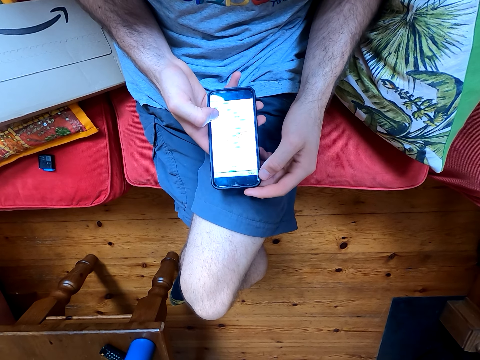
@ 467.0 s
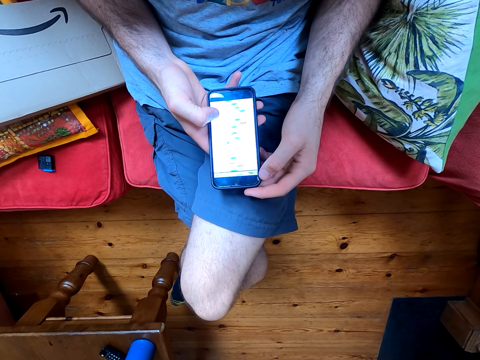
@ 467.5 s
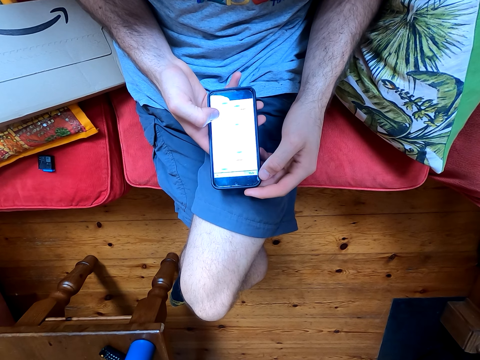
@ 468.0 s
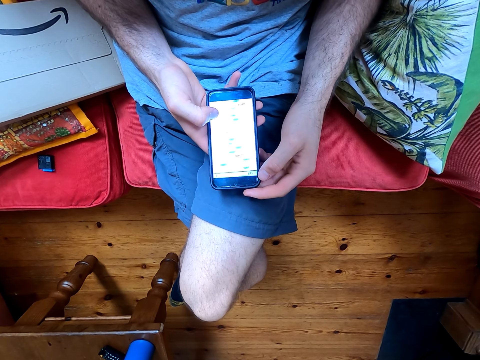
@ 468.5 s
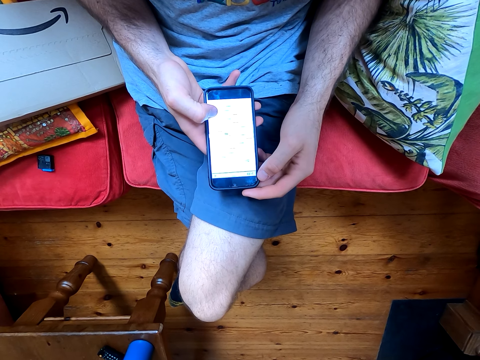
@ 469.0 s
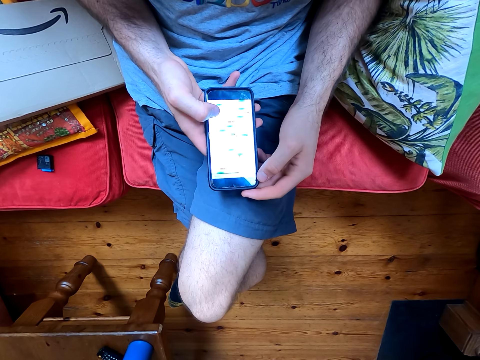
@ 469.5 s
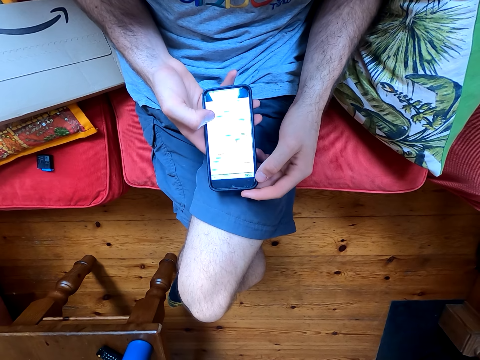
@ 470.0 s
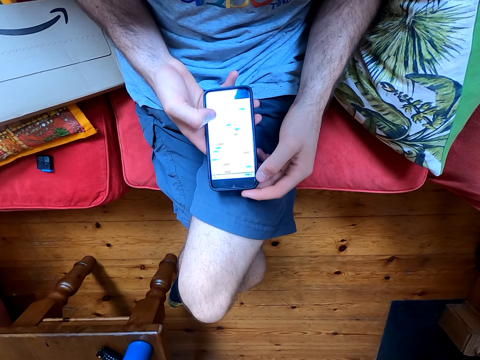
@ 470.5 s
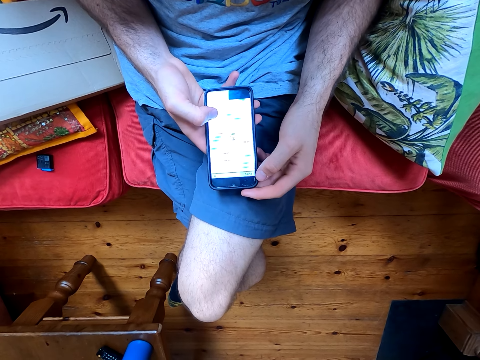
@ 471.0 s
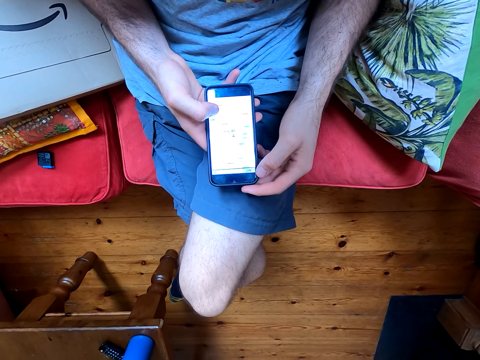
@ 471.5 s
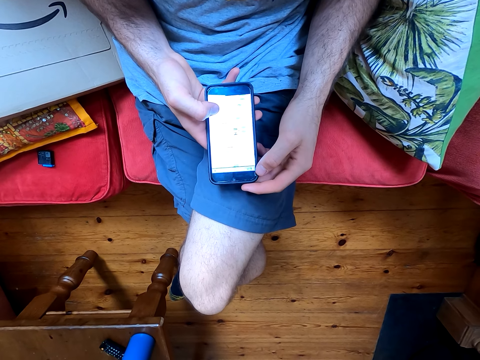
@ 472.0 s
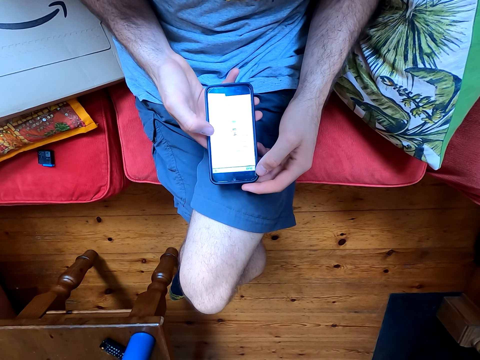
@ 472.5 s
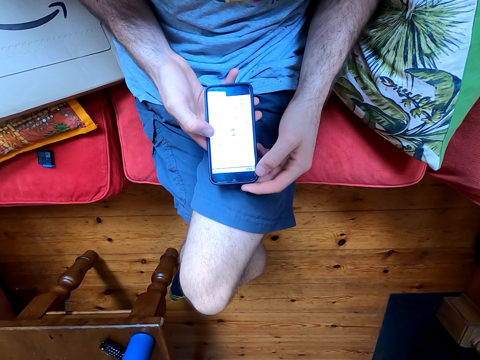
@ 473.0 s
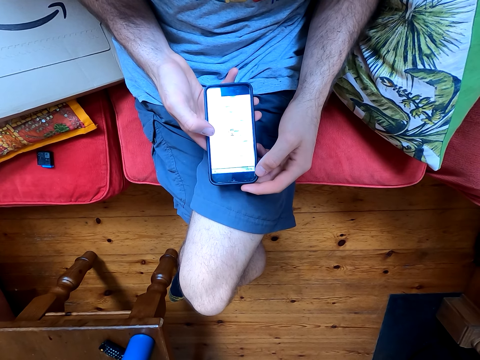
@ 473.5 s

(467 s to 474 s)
The camera wearer uses his phone.

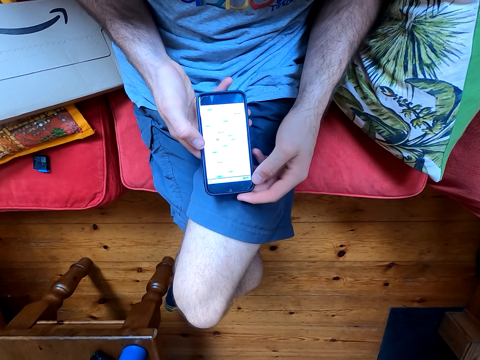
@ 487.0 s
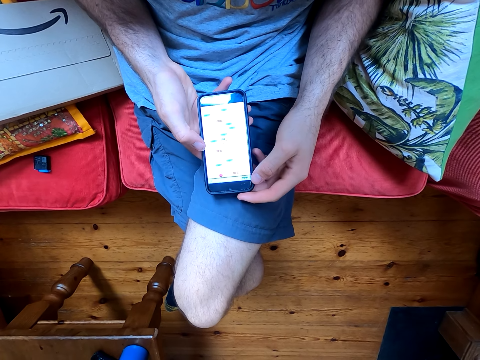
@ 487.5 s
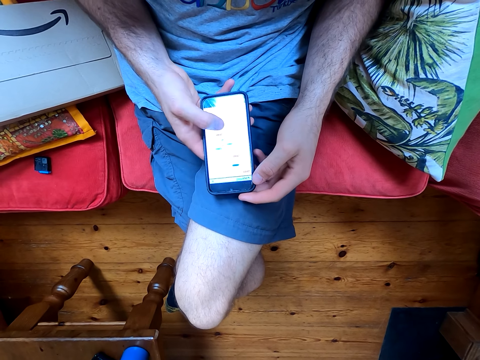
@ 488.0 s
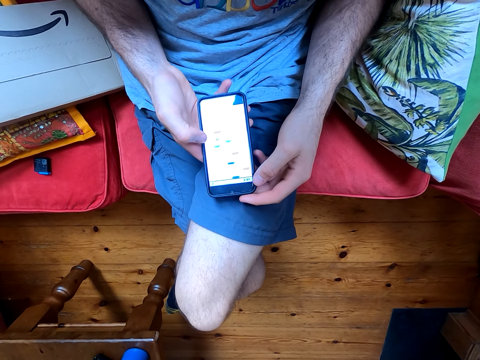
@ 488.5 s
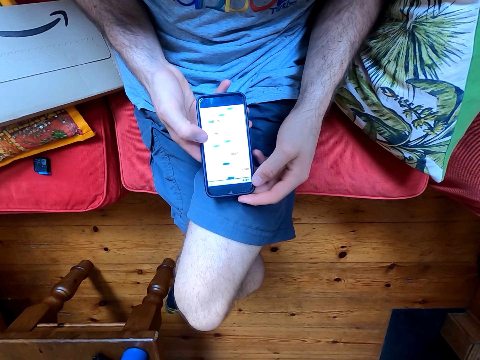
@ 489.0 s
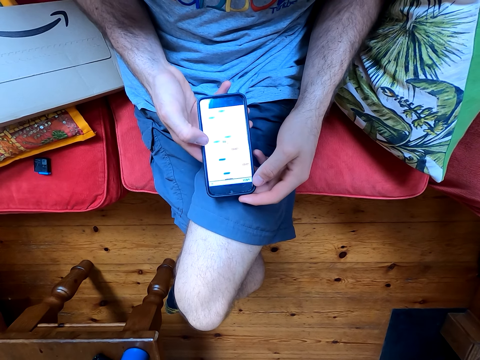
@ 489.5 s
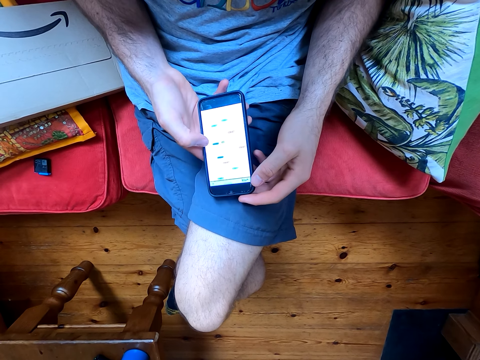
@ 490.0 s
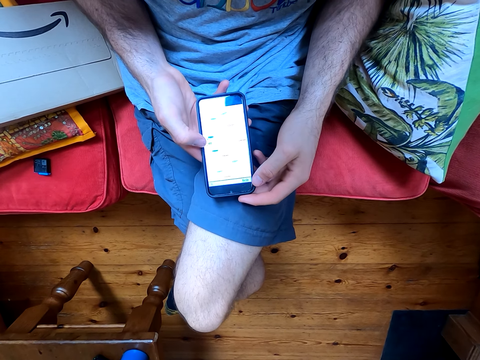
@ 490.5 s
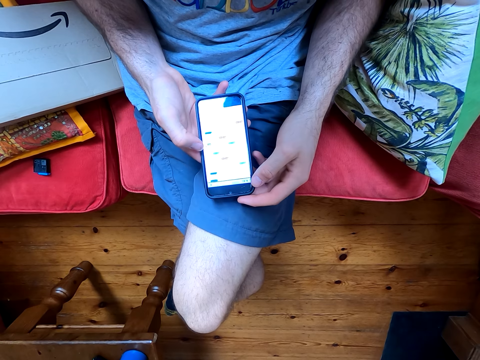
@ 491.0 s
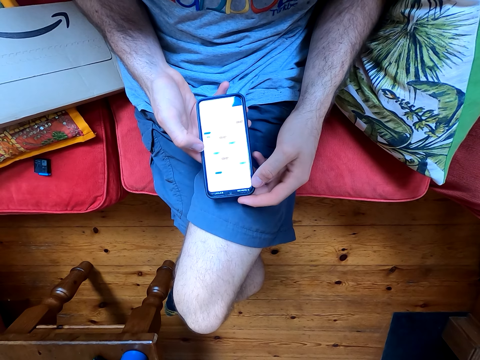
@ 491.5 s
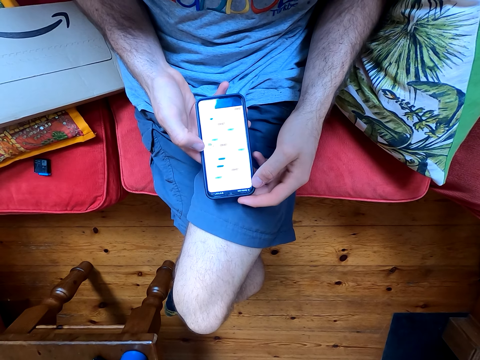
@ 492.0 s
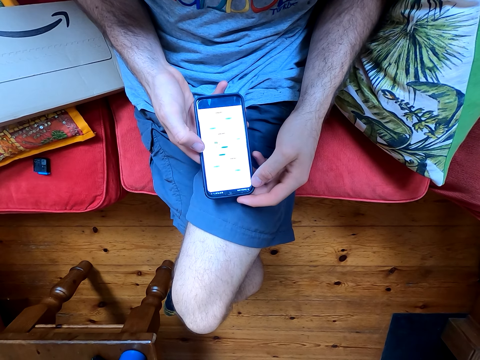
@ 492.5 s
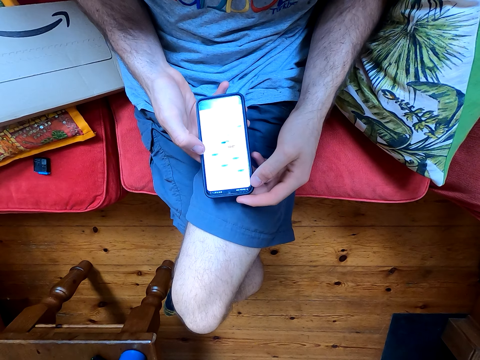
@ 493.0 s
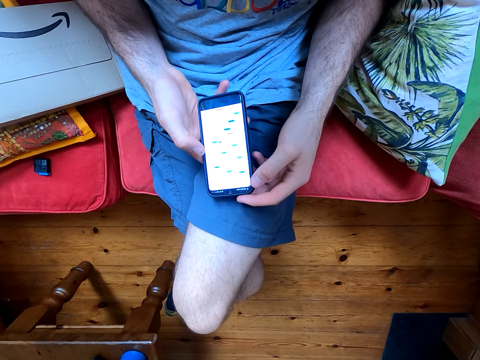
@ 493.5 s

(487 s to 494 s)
The camera wearer plays the game on his phone.

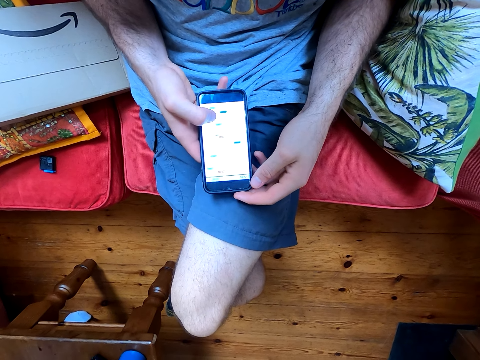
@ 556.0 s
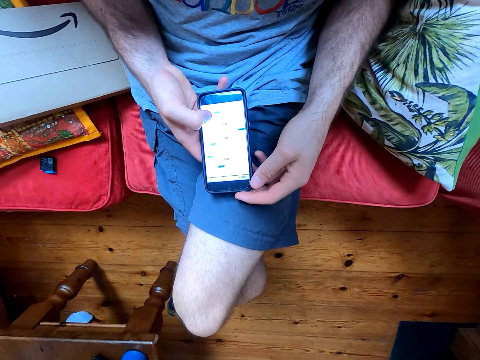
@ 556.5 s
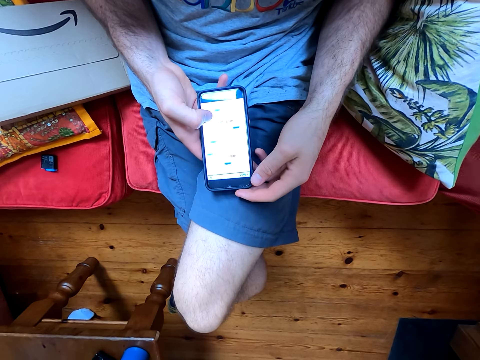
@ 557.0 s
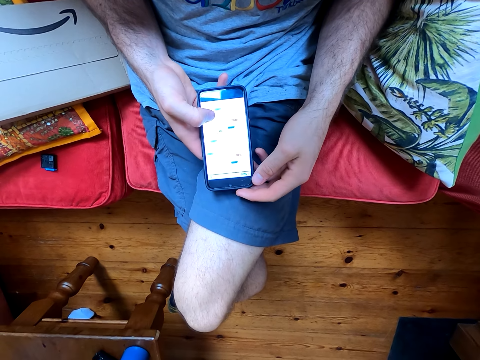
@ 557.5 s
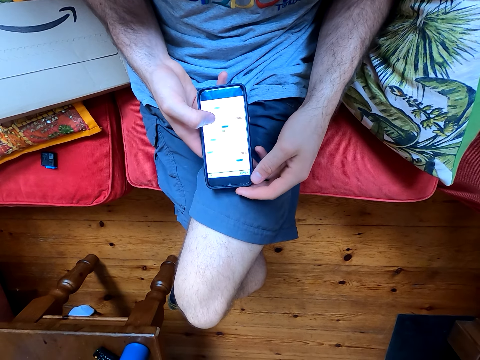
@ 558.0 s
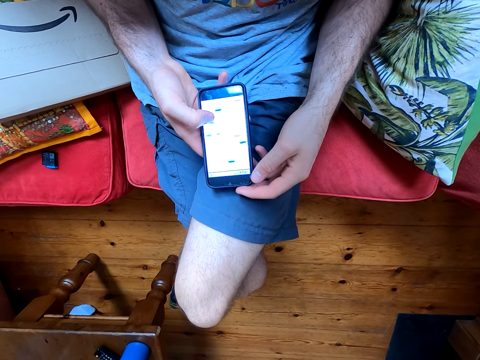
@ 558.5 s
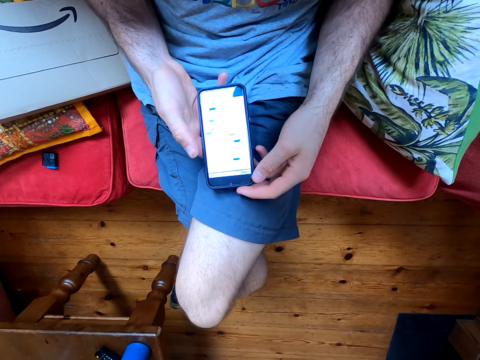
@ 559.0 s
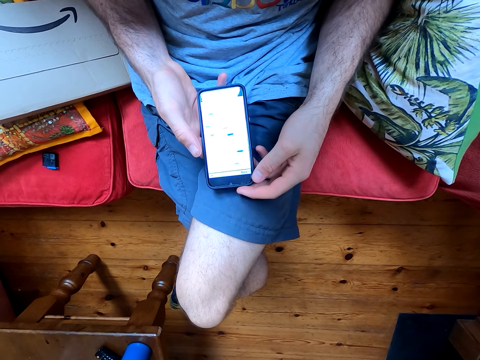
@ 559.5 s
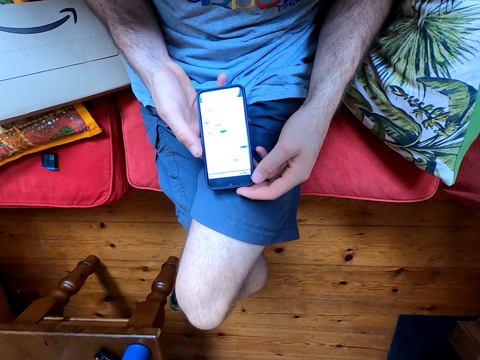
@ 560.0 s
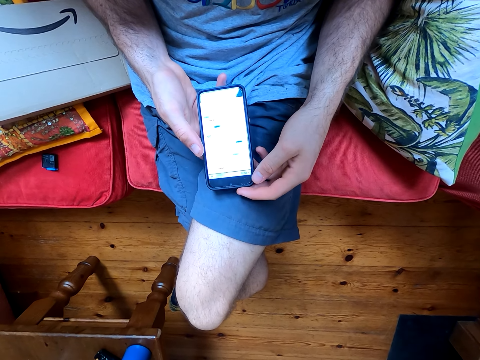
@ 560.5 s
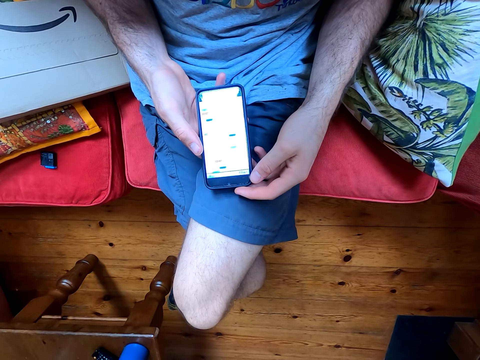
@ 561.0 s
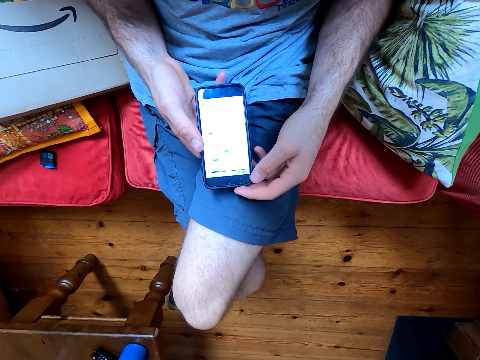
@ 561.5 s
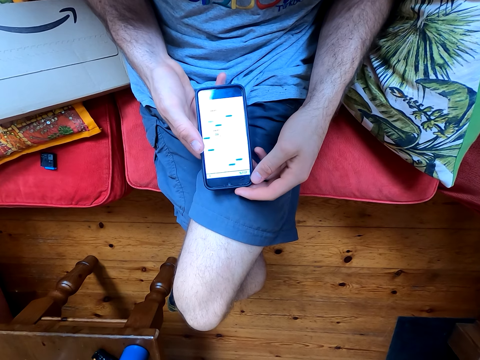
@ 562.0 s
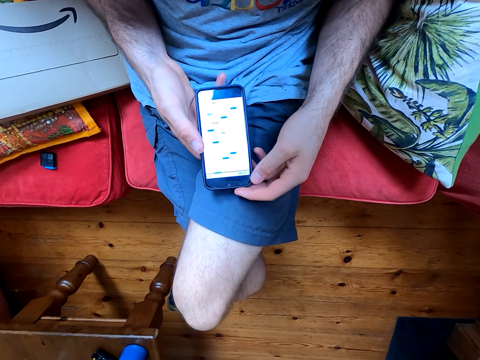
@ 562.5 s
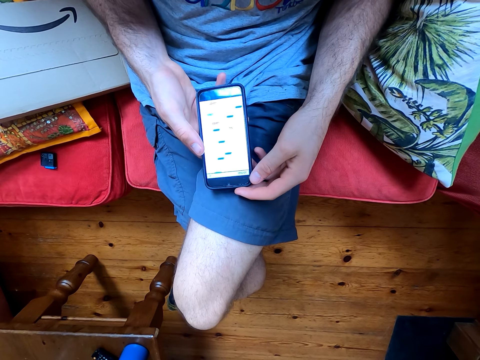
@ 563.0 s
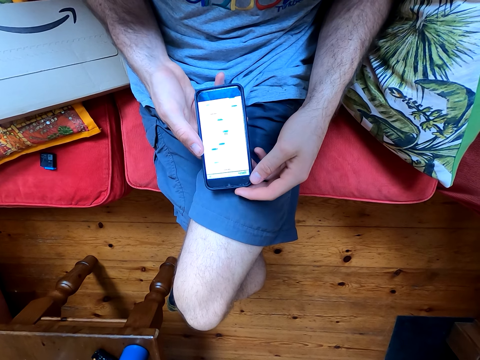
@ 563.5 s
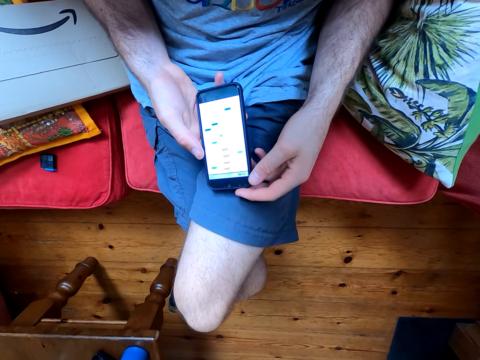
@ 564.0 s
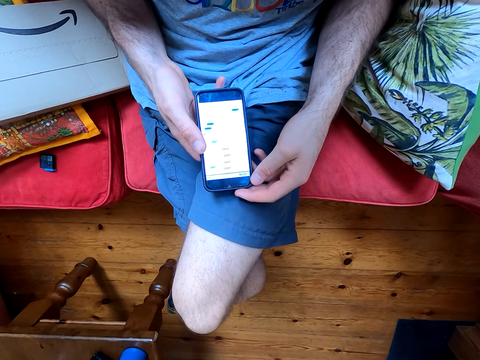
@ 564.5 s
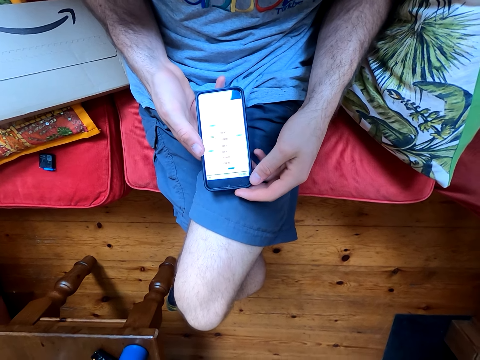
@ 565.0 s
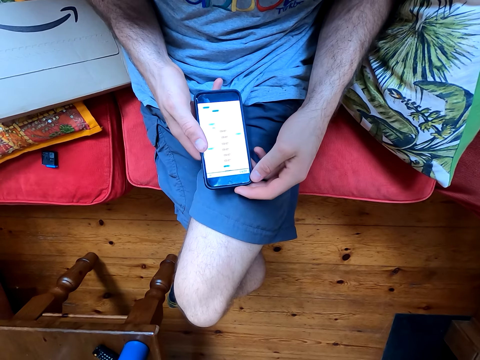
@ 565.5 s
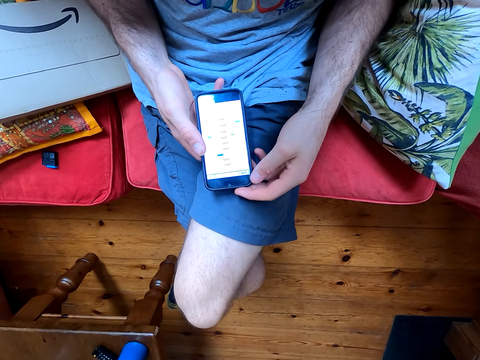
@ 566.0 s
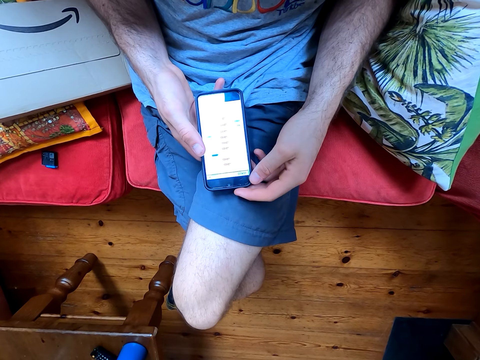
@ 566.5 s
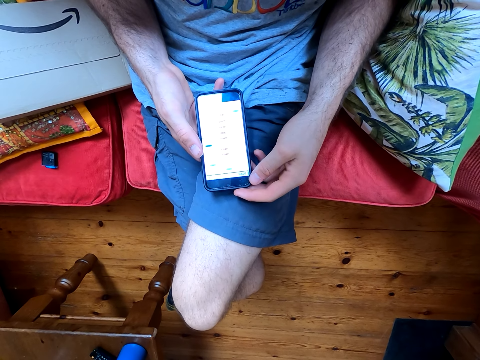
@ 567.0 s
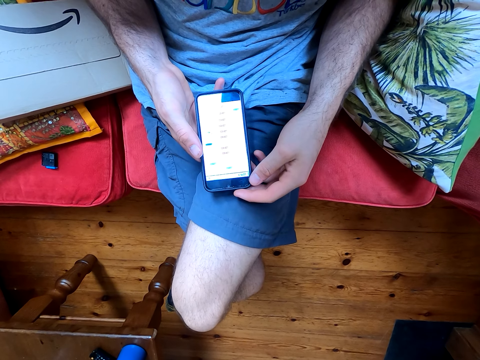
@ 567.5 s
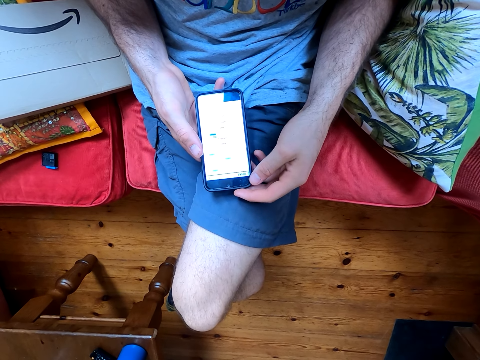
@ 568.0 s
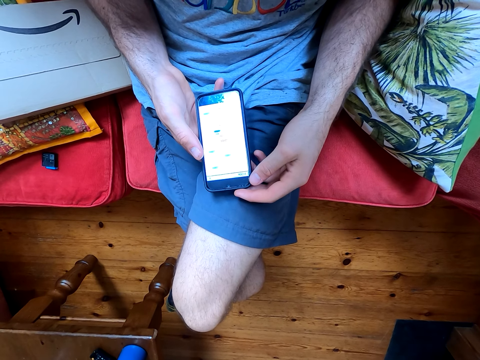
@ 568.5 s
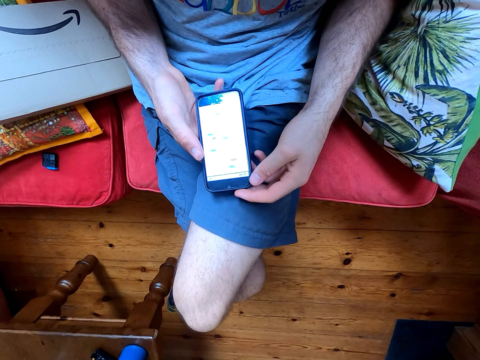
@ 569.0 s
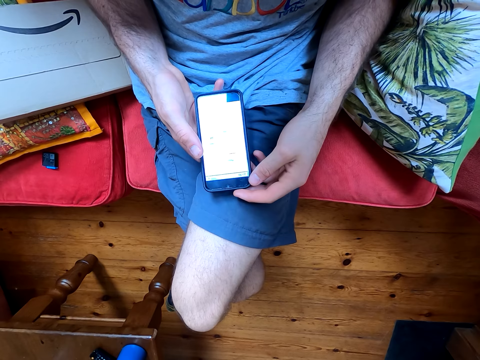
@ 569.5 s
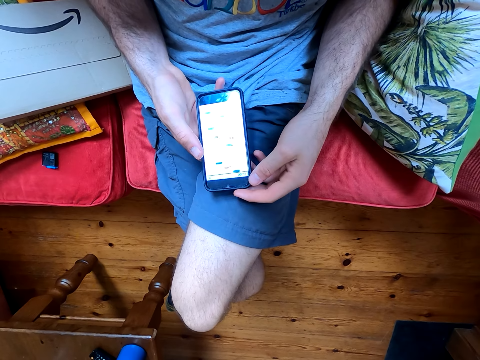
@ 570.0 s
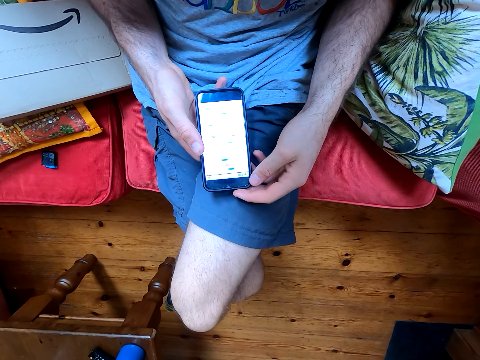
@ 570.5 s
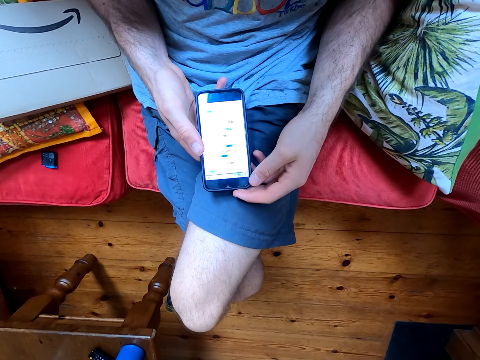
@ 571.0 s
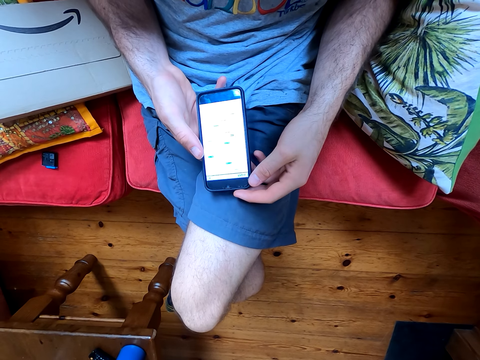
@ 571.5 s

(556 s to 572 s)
The camera wearer converses with a woman. They play the game on his phone.
